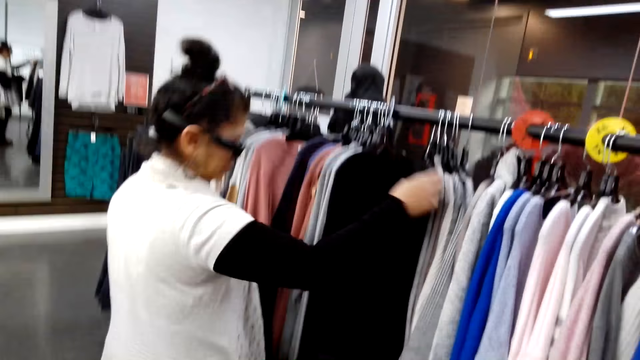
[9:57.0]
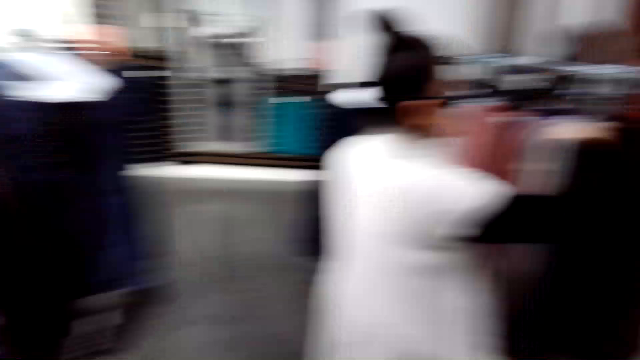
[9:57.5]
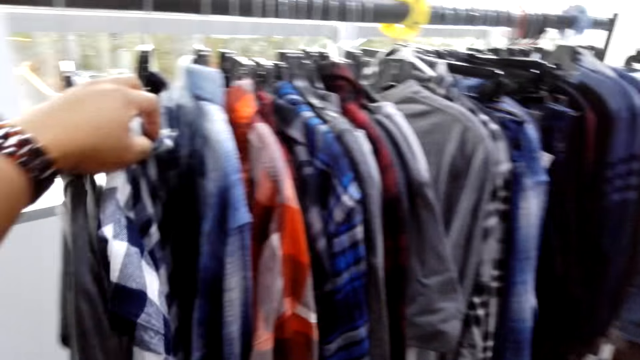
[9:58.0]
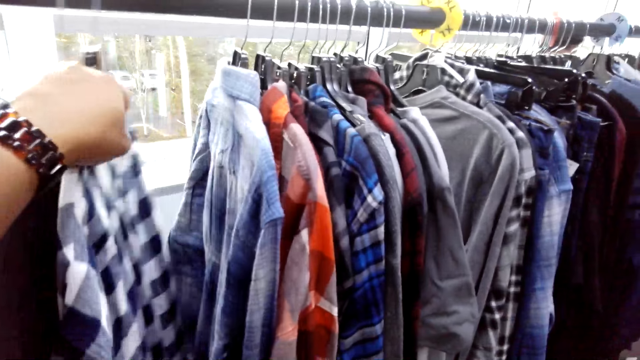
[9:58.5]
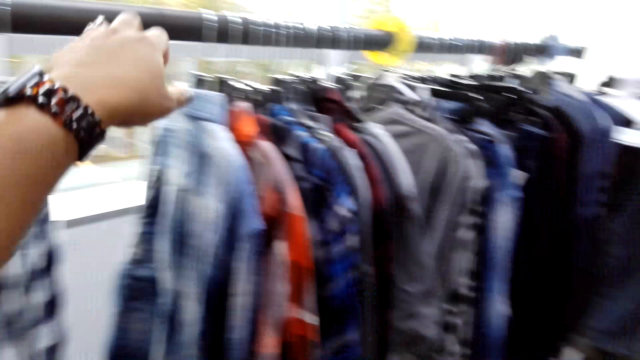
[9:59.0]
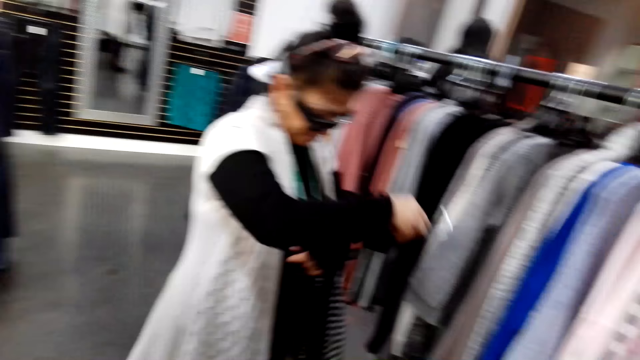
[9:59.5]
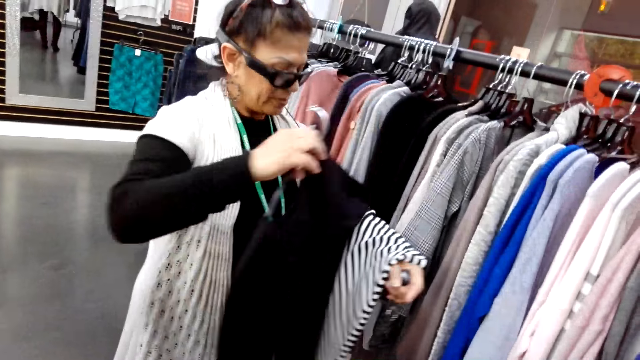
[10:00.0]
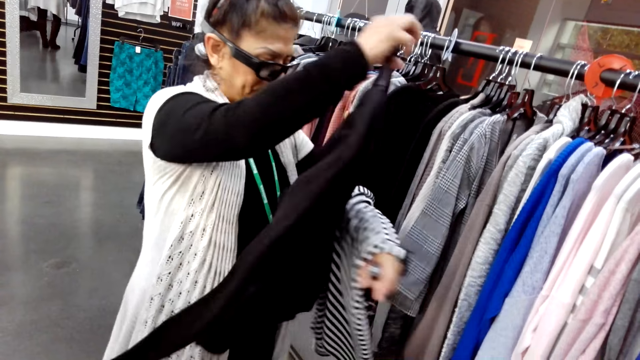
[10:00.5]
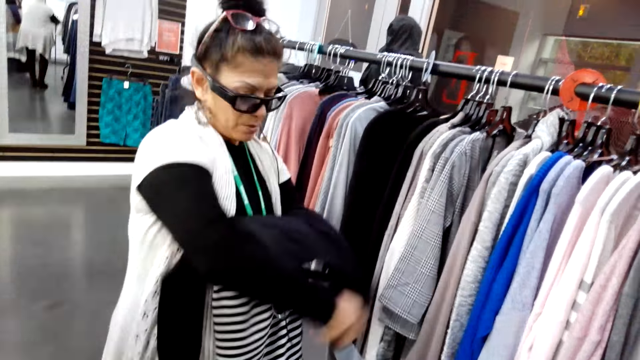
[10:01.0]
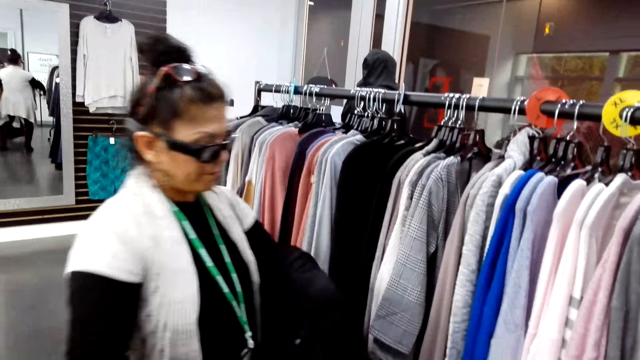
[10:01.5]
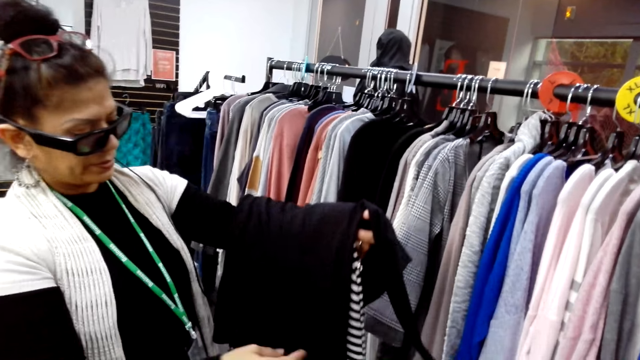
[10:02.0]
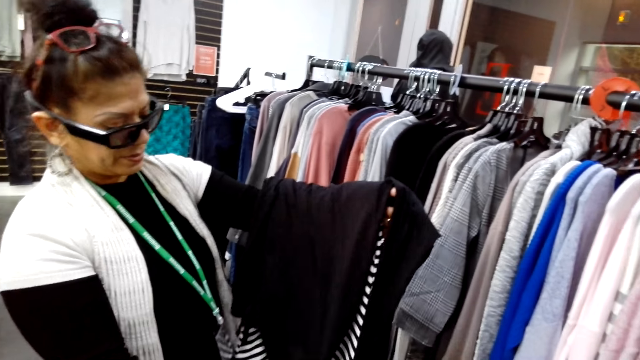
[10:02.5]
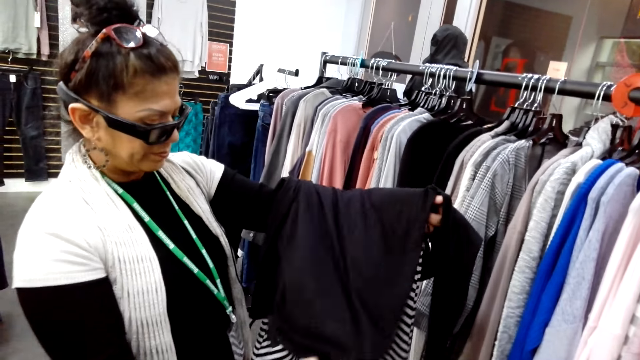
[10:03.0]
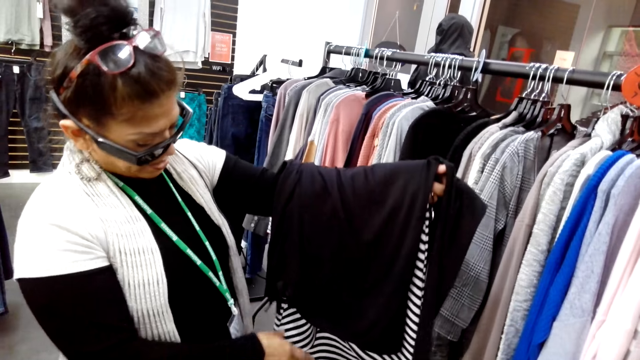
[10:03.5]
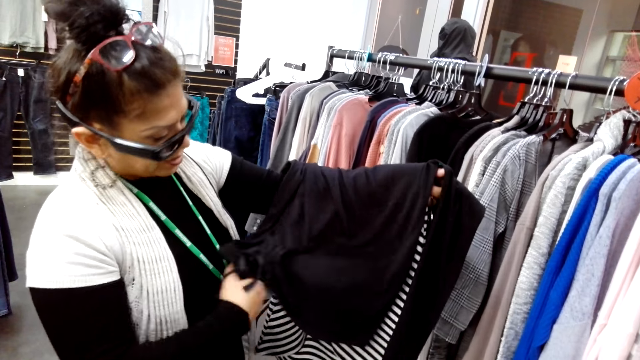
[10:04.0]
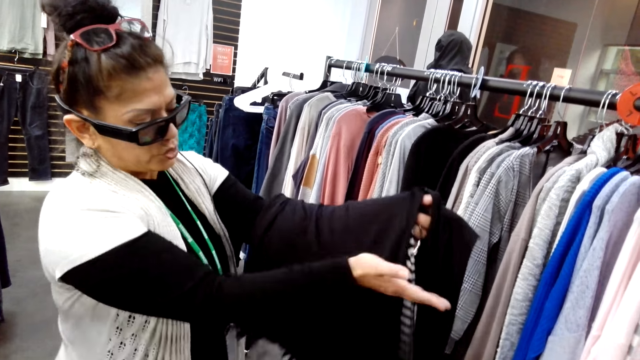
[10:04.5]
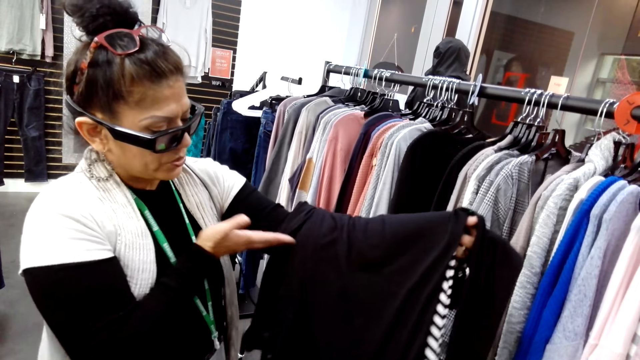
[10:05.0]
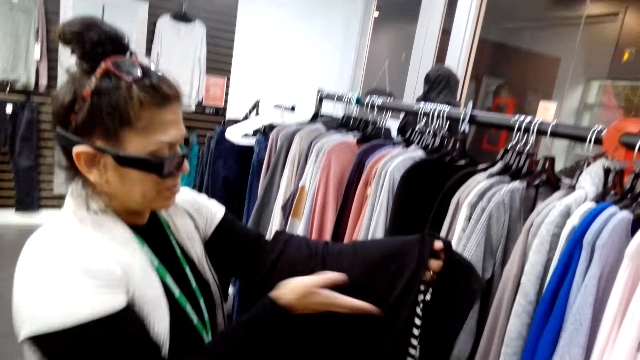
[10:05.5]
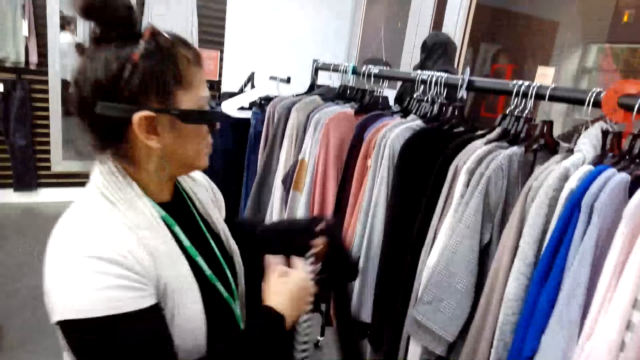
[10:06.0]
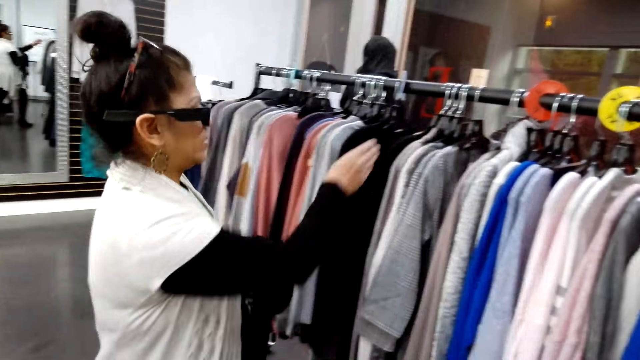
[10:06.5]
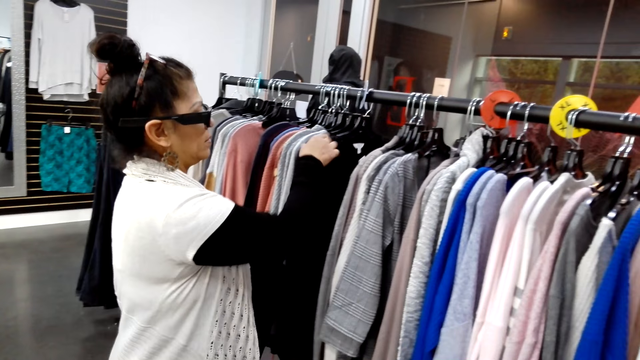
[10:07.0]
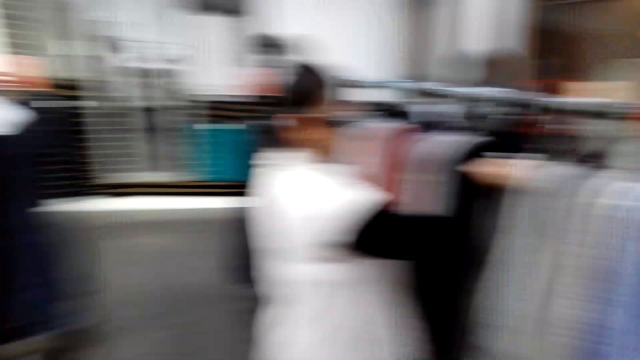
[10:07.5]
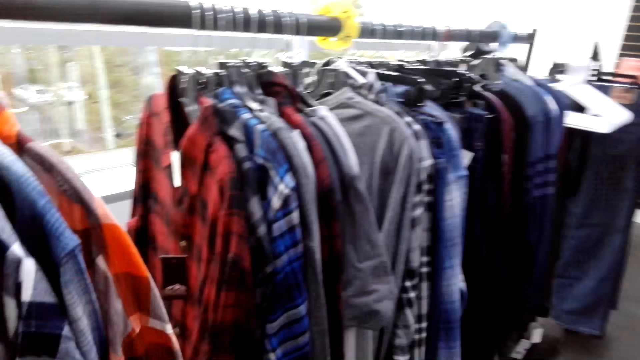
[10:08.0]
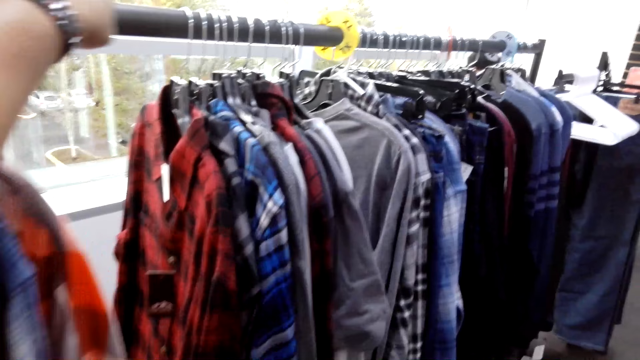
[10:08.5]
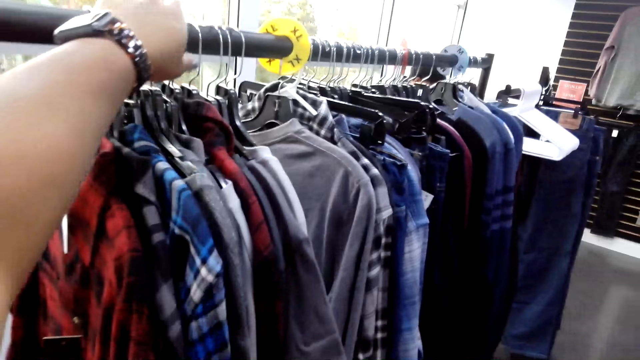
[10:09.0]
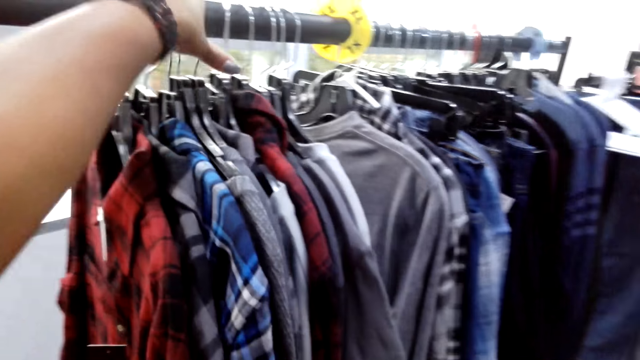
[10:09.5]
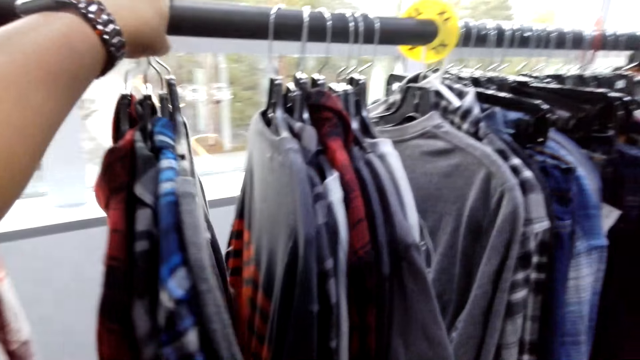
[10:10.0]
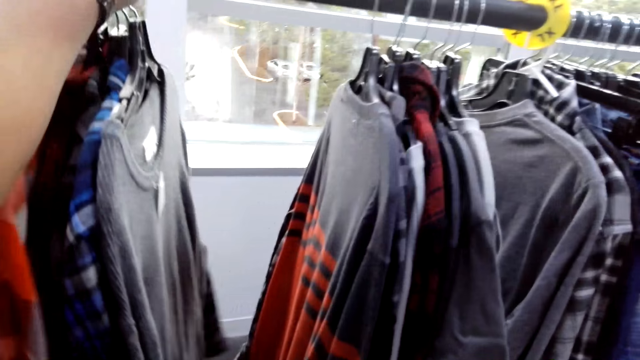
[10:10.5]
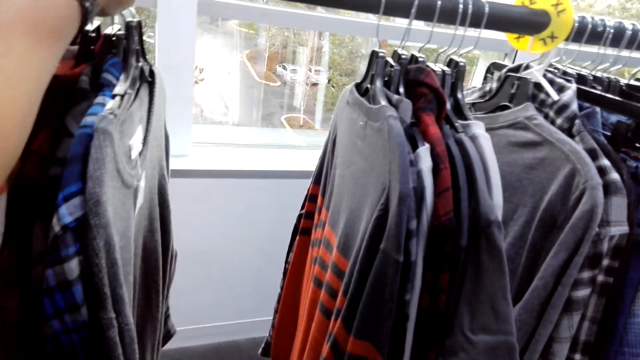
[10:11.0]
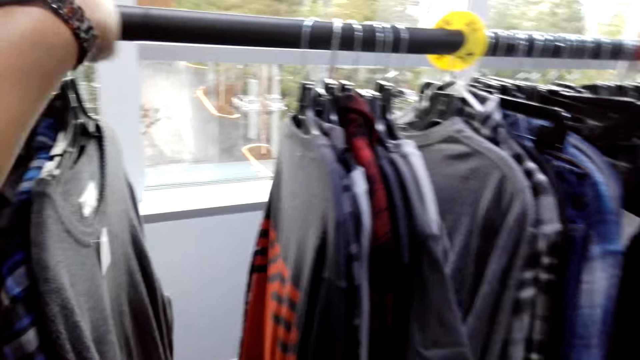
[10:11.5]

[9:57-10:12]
The camera wearer turns to the side. They examine clothes on the clothing display rack. They hold a cloth on a hanger. They look at a woman and turn to the side. The woman checks the clothes on the hand. The woman holds a cloth on a hanger. The woman examines the clothes on the clothing display rack. The camera wearer turns to the side. They examine the clothes on the clothing display rack. They hold a cloth on a hanger.

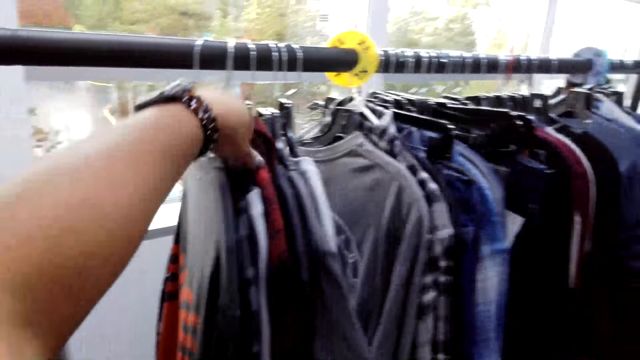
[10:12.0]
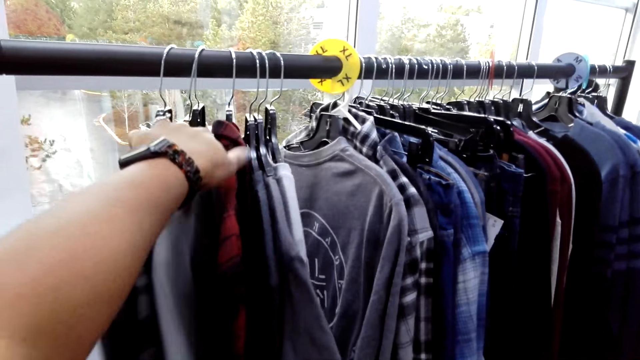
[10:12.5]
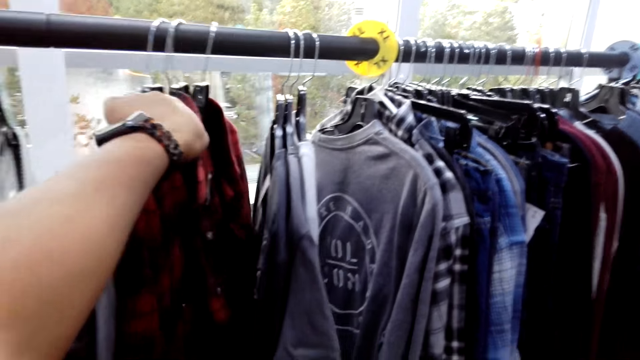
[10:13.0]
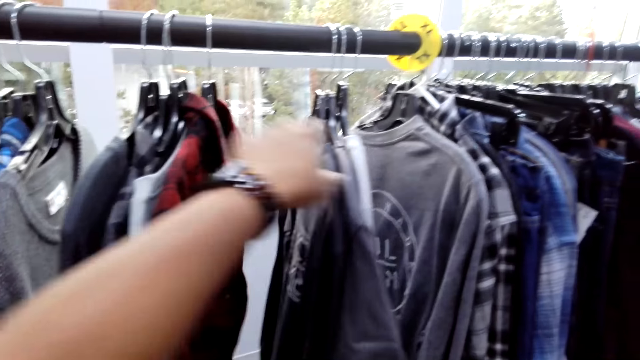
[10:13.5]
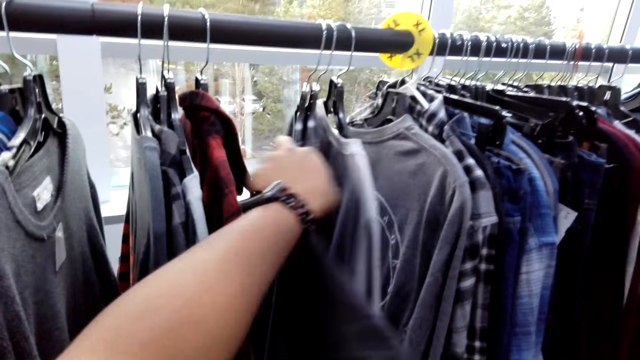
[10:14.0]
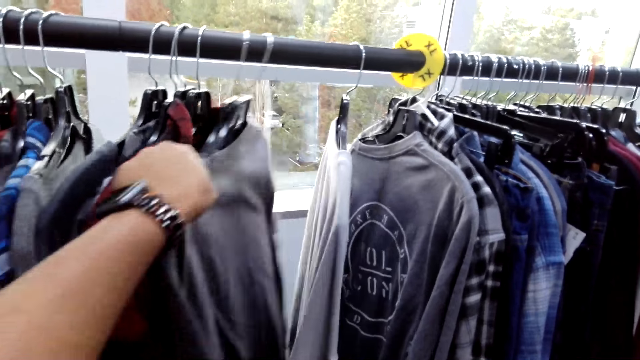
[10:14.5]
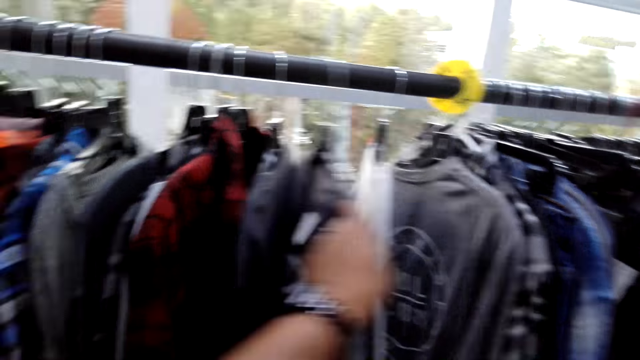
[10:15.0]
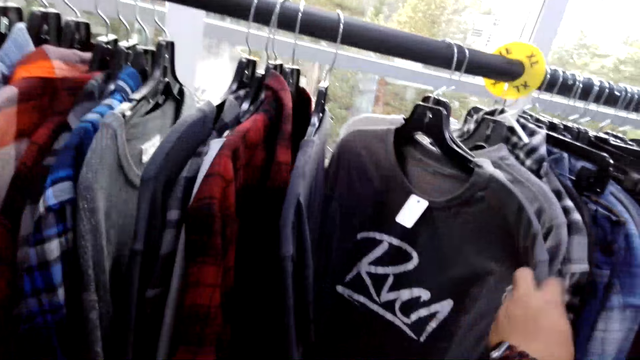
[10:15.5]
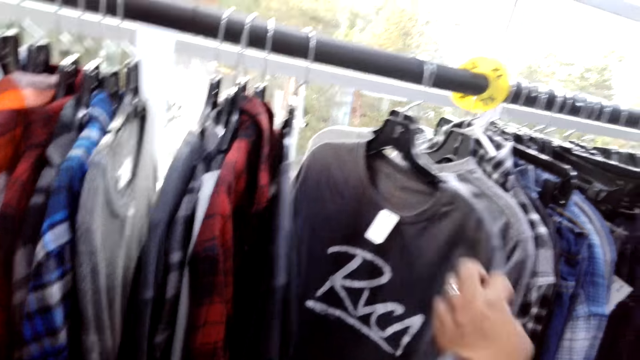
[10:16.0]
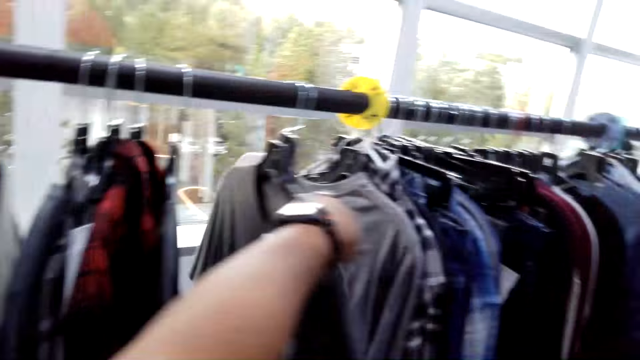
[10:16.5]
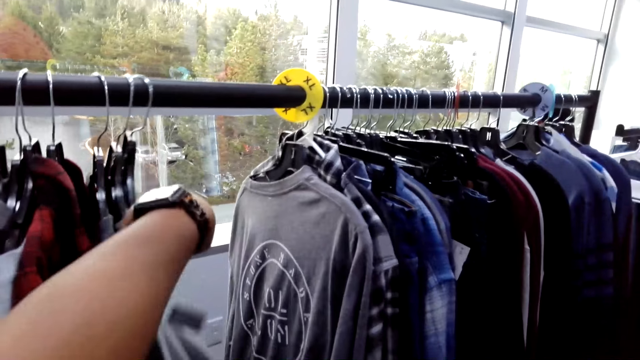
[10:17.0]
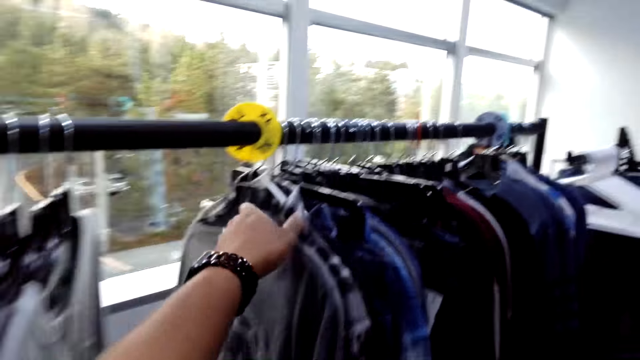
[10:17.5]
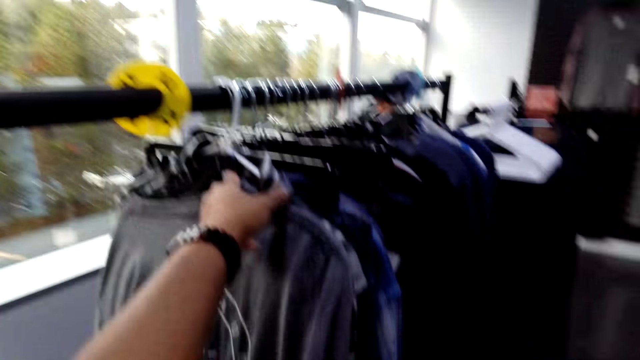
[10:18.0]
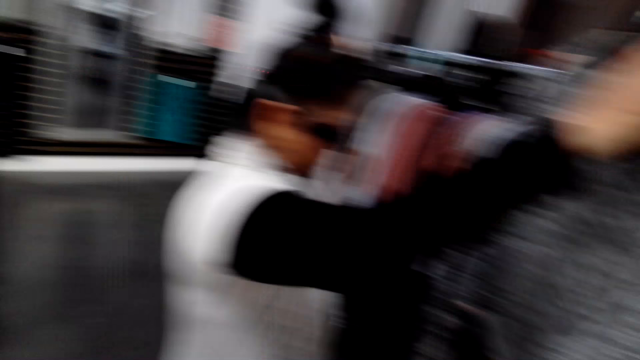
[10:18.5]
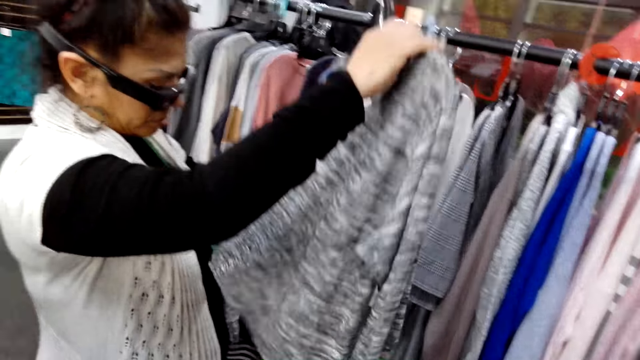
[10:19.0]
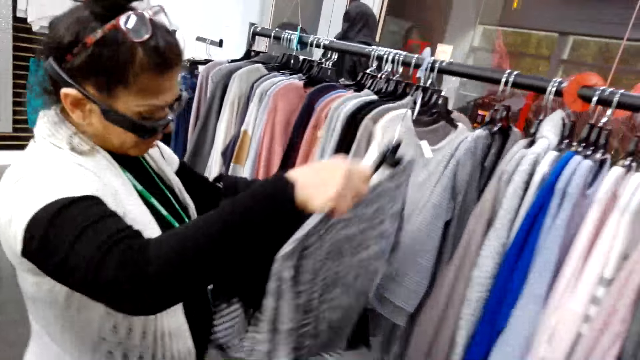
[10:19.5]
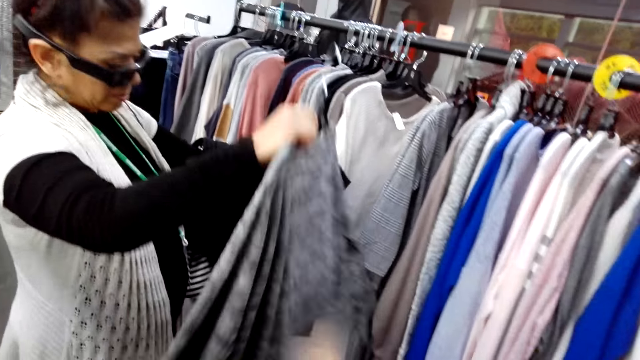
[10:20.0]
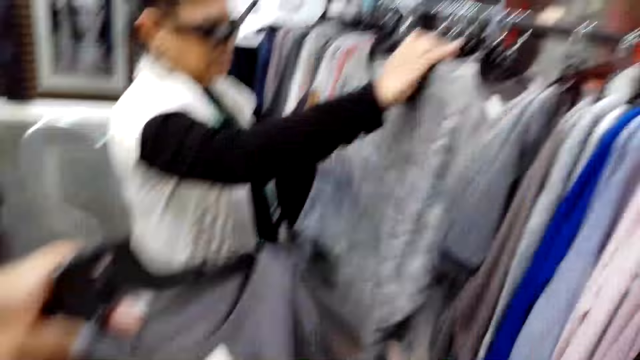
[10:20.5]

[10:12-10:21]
The camera wearer turns to the side. A woman holds a cloth on a hanger. The woman places the clothes on the arm.
